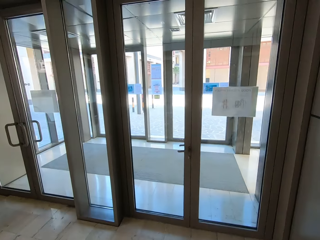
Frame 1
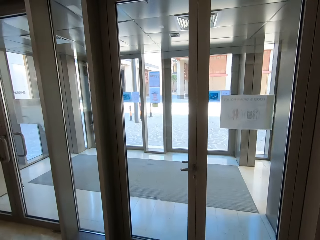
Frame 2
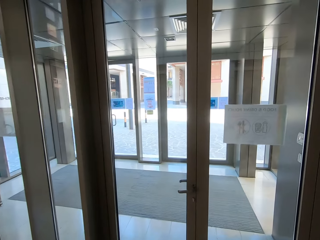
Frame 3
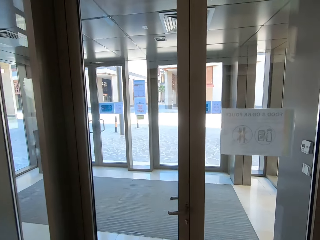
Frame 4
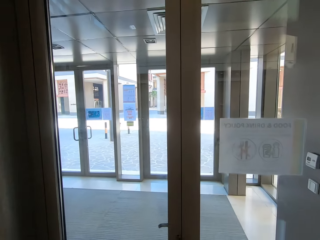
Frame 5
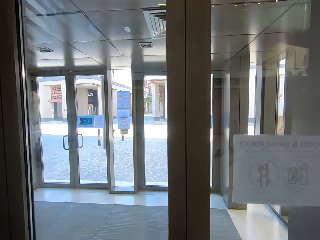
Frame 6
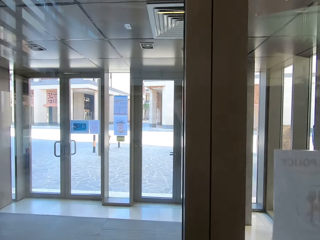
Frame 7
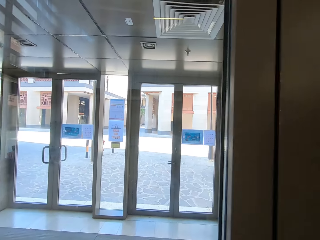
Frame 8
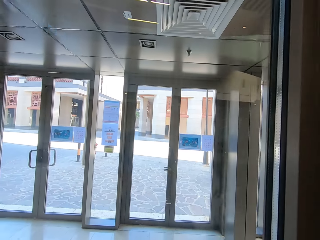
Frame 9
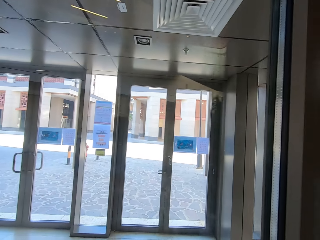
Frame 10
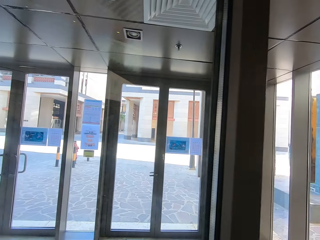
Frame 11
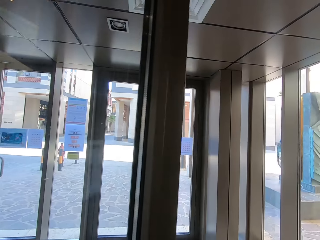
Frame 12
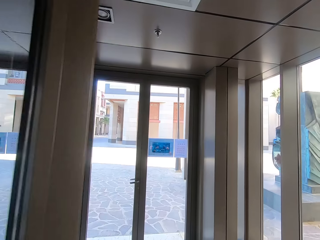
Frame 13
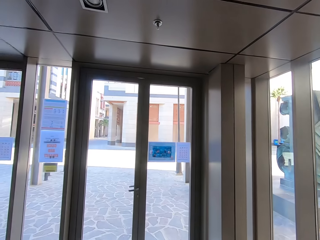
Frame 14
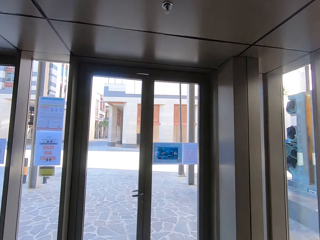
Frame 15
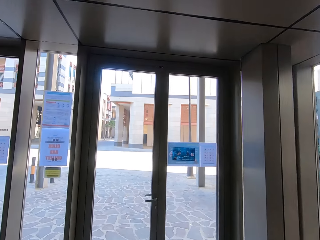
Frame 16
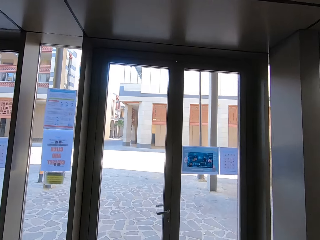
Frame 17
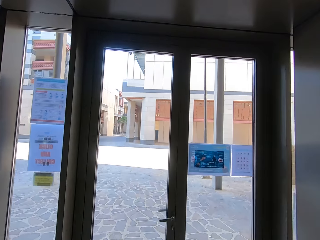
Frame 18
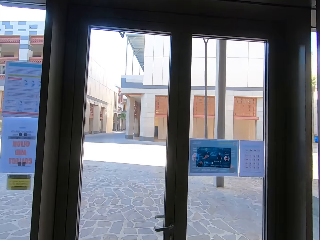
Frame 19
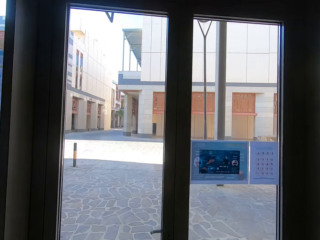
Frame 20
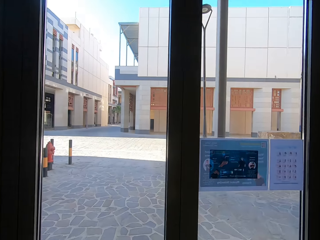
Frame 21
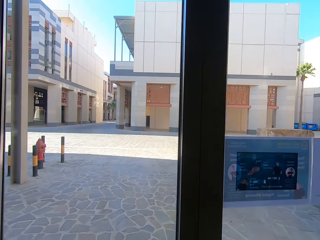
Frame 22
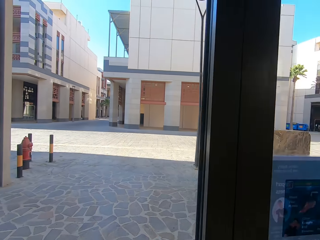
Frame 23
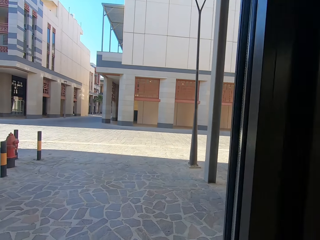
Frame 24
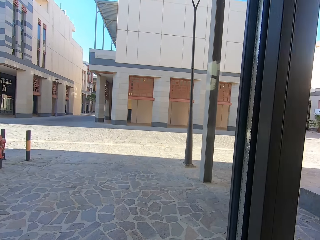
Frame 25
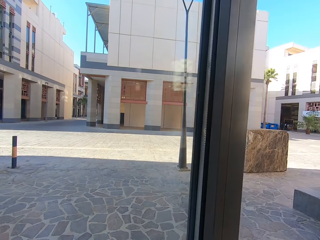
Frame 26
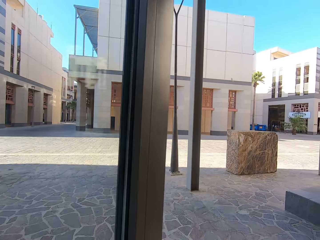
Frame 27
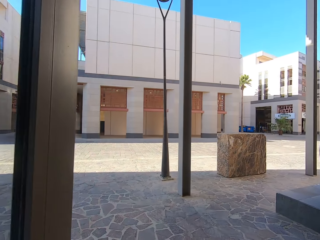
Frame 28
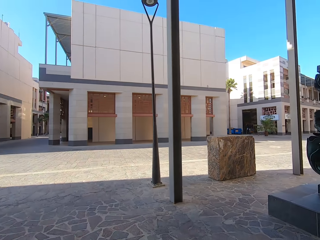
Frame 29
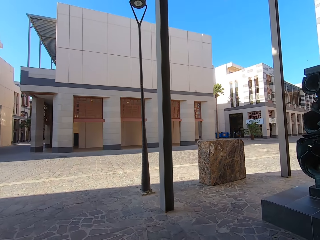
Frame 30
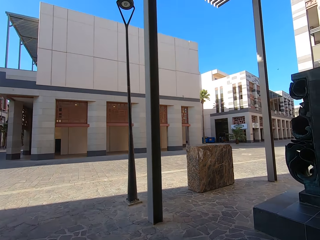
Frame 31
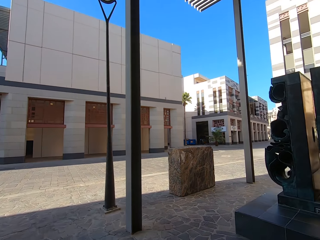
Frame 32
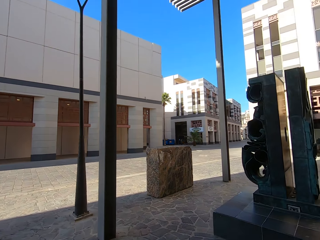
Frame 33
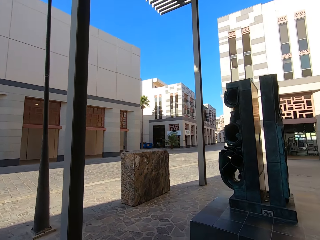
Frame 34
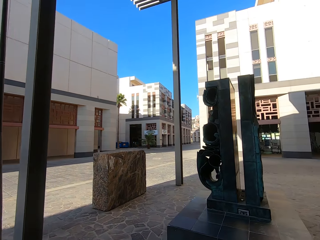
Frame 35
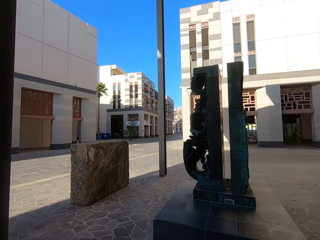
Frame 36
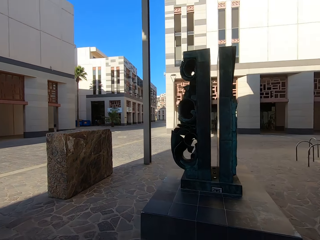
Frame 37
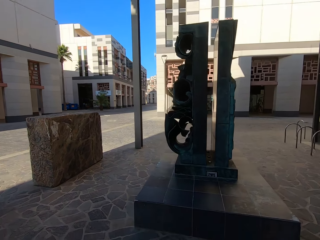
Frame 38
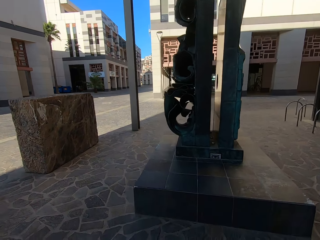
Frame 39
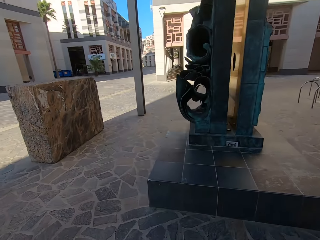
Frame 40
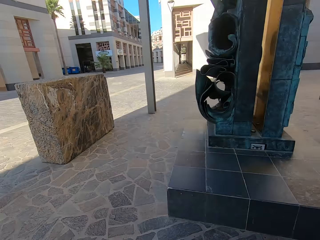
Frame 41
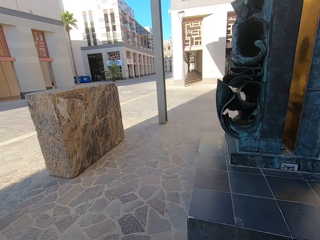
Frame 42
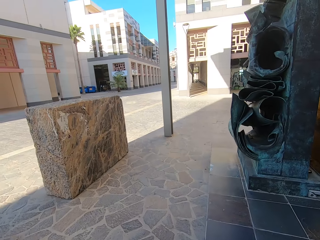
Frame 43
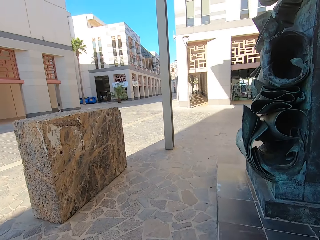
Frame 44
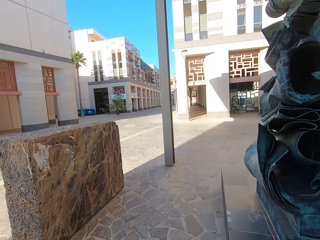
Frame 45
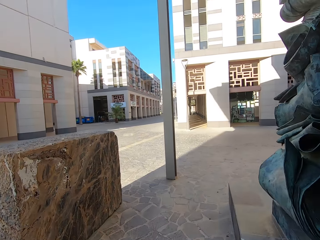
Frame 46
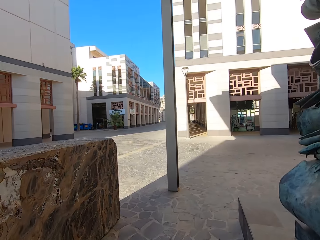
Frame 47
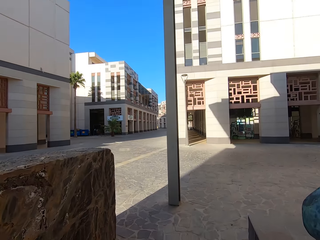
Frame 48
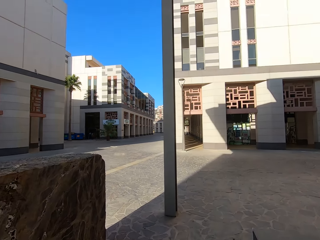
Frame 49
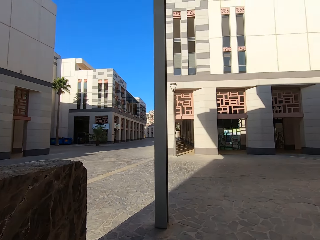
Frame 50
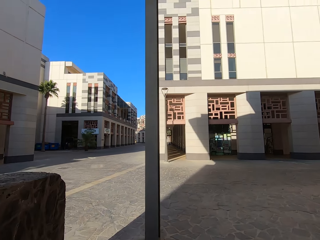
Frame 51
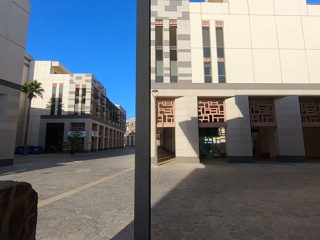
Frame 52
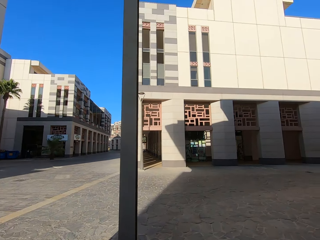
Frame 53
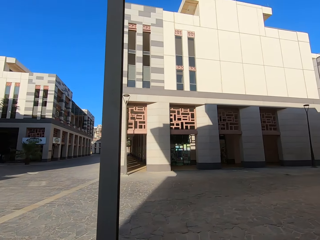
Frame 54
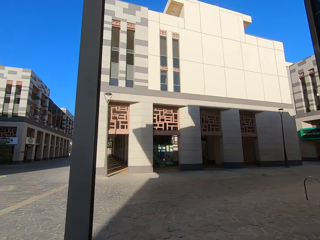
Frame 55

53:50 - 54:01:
The camera wearer opens the doors. They push the door. They push the other door.

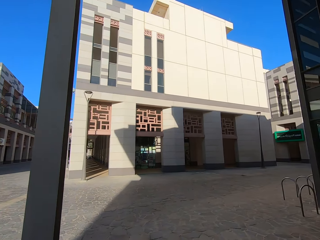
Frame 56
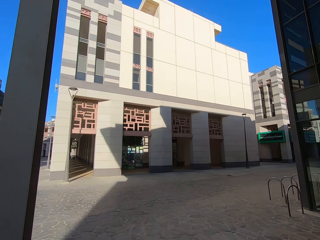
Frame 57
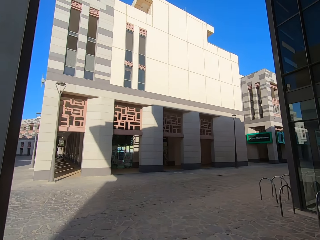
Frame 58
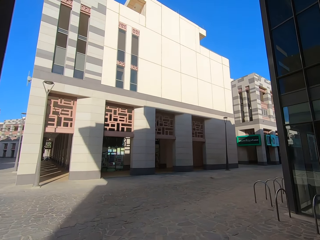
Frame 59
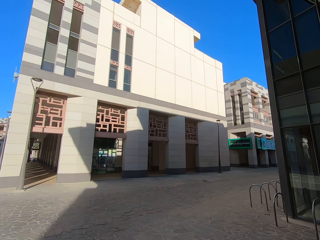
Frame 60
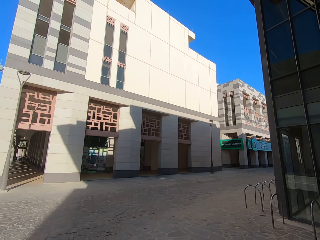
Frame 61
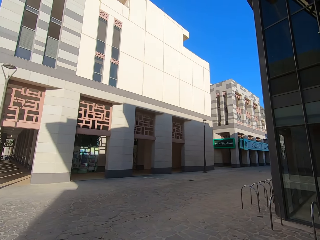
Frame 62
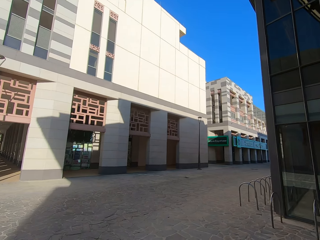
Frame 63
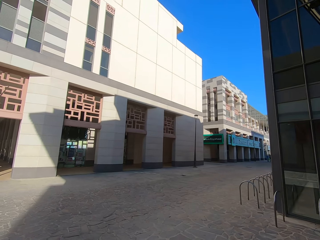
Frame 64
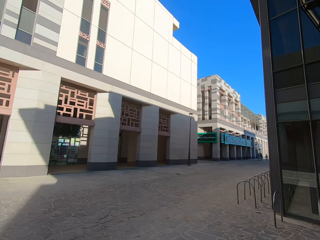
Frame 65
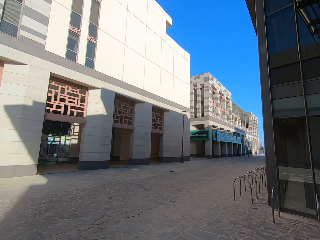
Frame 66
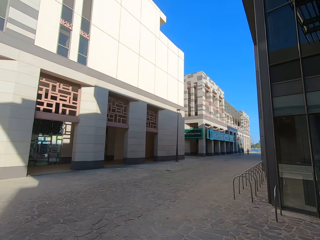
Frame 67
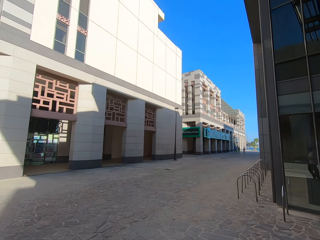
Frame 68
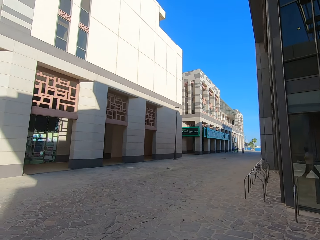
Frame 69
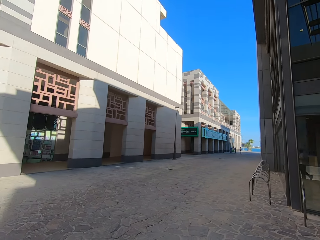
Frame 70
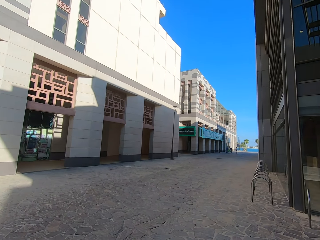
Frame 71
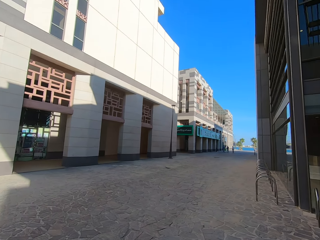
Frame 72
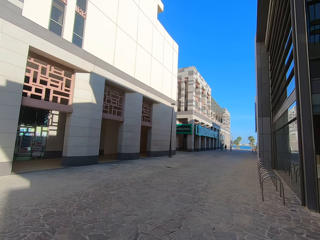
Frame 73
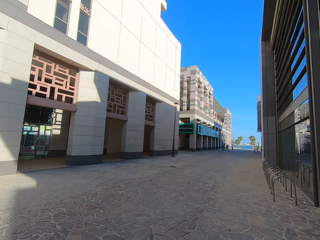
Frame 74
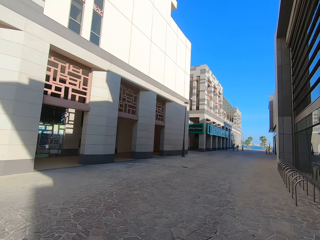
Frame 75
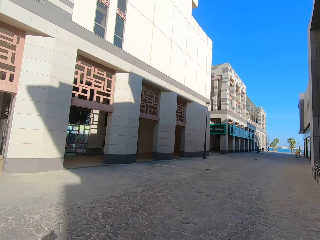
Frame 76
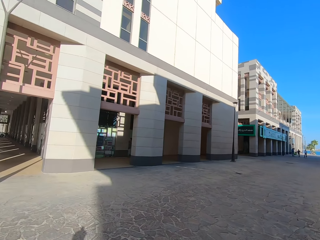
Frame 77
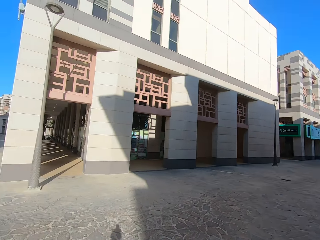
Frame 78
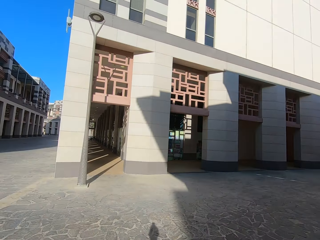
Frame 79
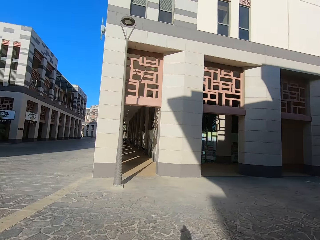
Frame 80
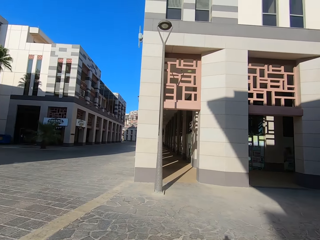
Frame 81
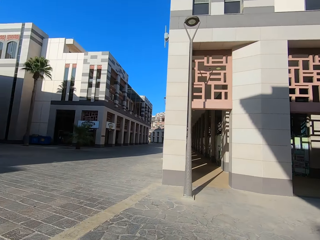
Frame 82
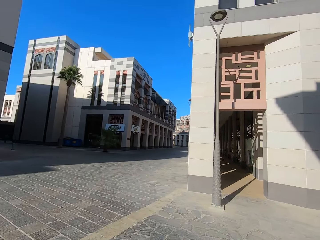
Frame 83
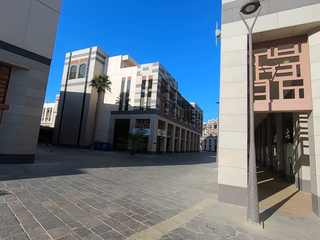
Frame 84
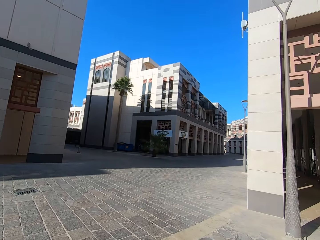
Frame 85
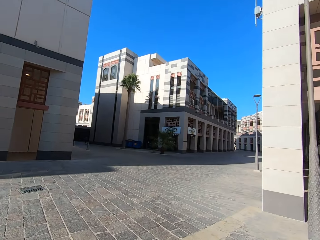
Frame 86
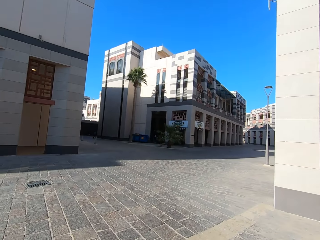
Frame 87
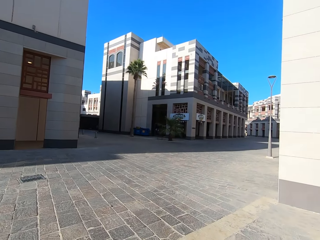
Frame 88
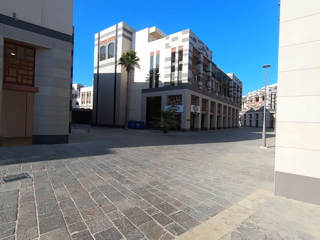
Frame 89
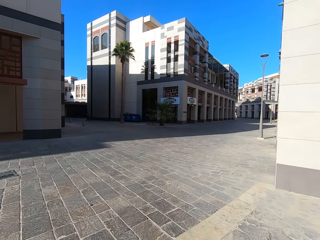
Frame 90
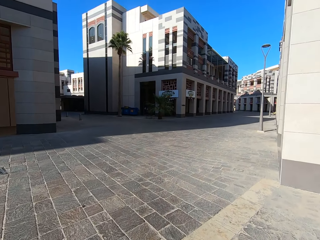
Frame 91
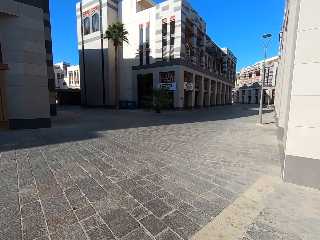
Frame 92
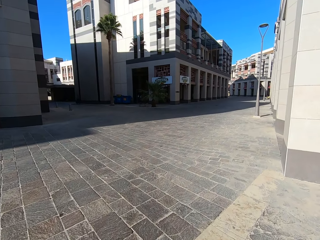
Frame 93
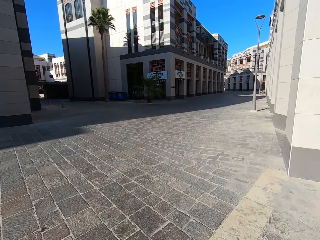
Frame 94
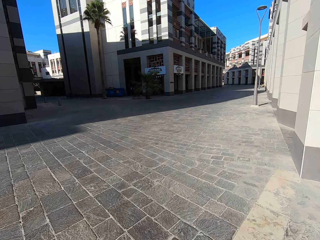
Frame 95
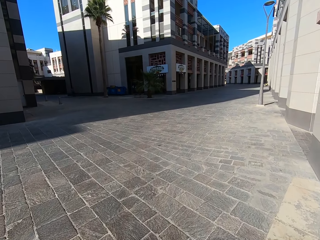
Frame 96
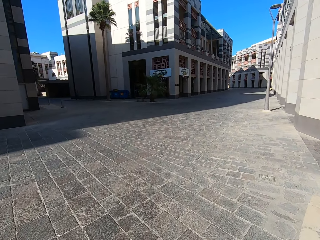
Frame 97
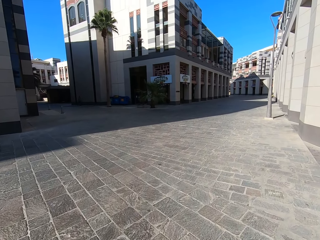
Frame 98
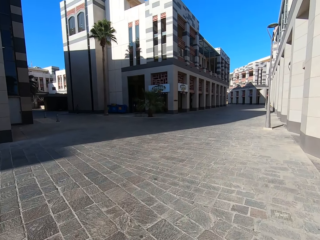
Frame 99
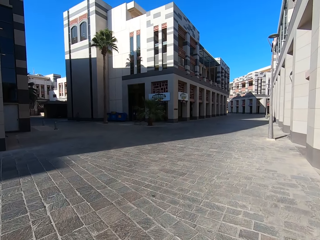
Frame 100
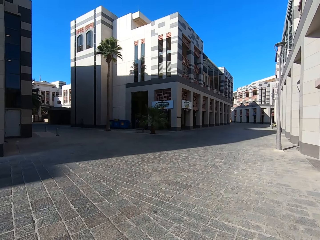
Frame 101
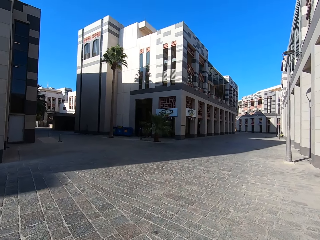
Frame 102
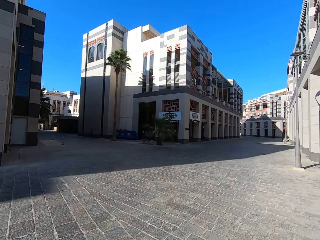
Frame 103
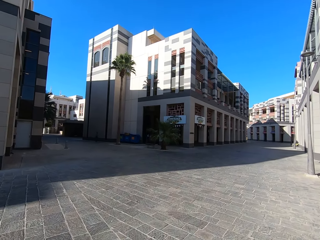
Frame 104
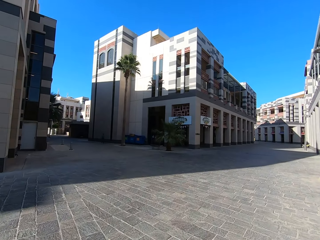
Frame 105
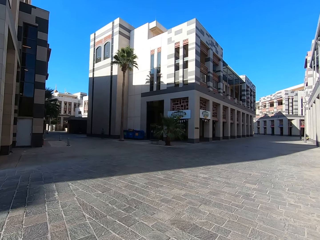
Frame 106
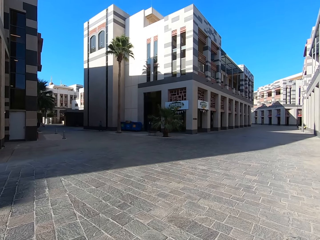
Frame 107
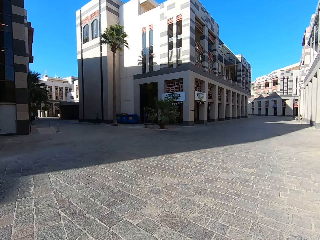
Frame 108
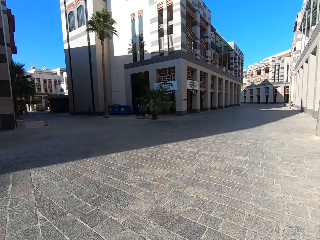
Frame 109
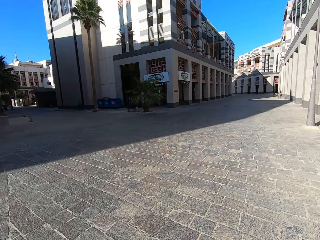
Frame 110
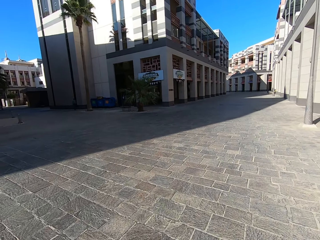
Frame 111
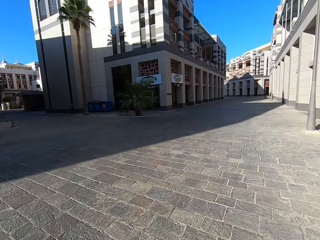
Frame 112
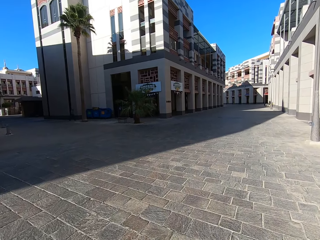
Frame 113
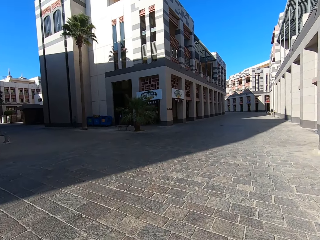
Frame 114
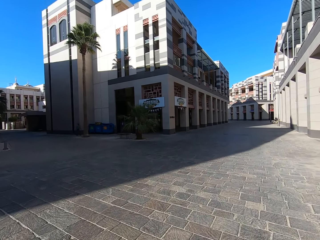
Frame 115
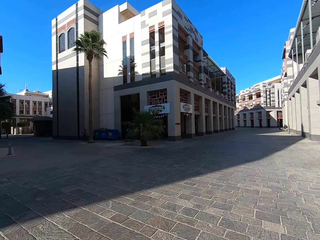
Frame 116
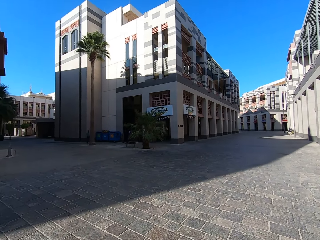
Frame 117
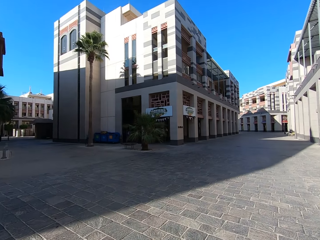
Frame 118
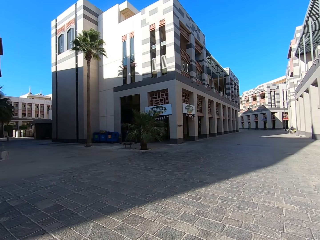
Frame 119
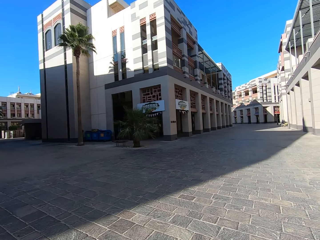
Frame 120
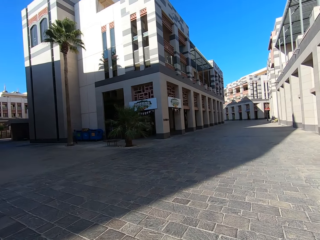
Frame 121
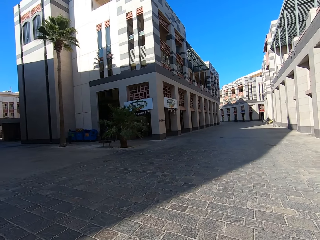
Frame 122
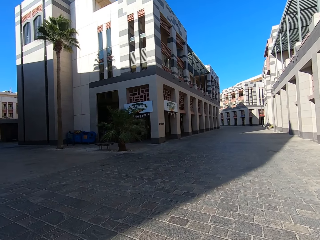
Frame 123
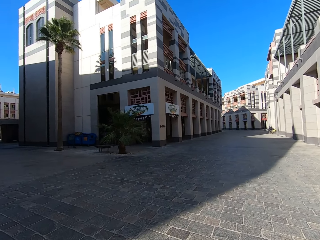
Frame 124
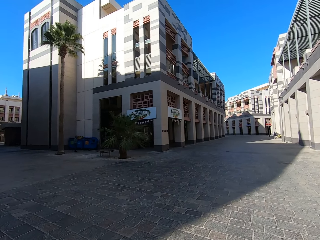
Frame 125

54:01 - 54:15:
The camera wearer walks on the street. They walk towards a store.
